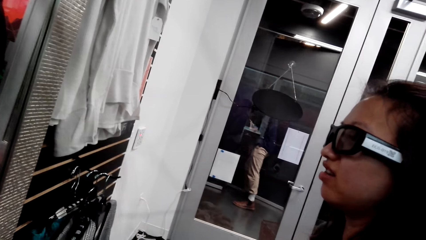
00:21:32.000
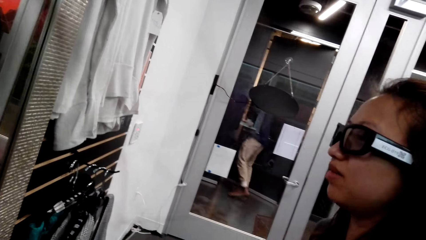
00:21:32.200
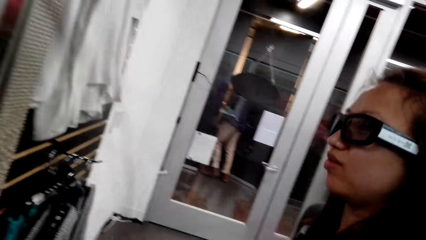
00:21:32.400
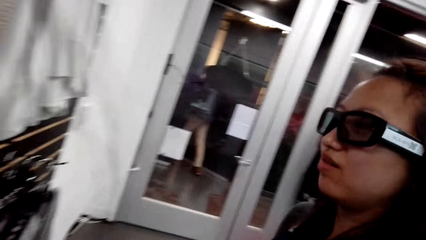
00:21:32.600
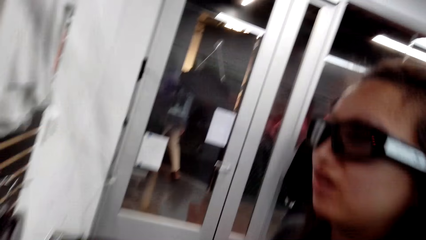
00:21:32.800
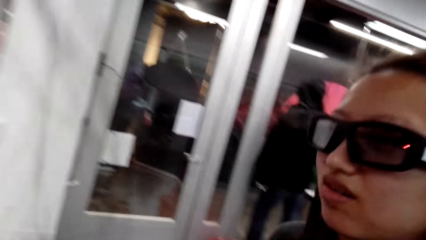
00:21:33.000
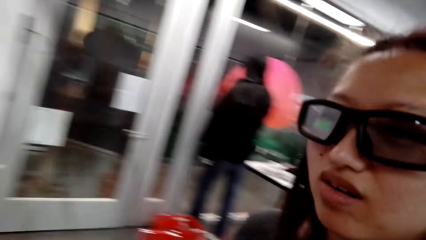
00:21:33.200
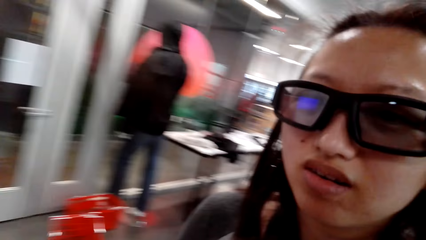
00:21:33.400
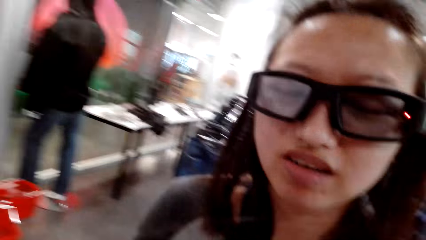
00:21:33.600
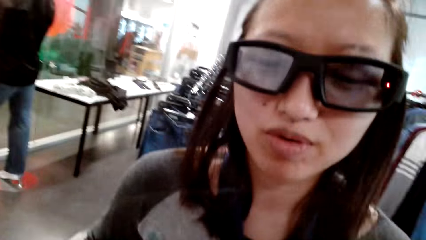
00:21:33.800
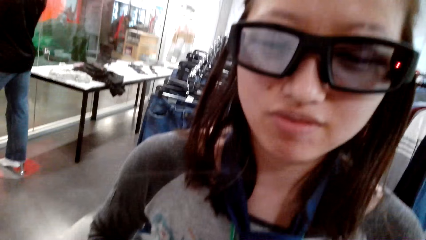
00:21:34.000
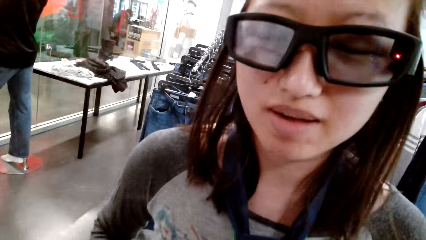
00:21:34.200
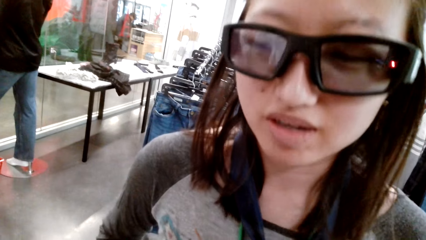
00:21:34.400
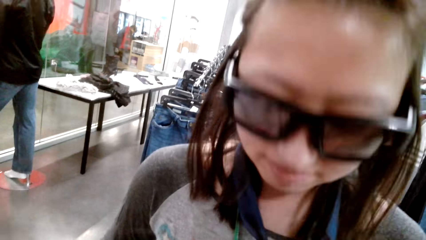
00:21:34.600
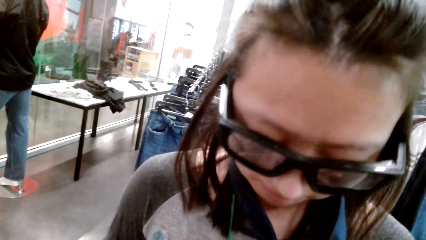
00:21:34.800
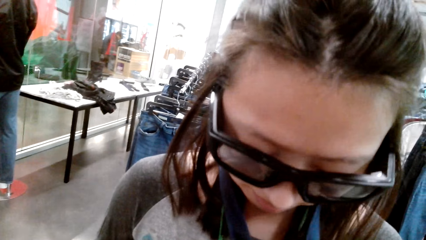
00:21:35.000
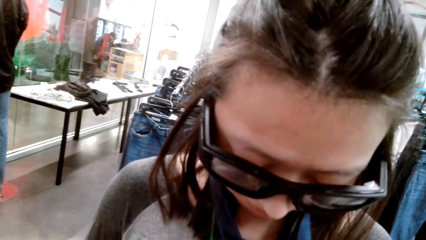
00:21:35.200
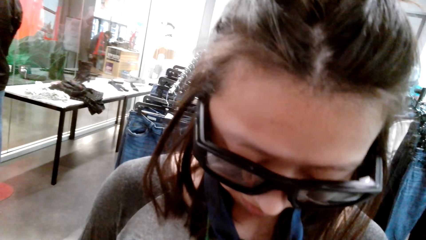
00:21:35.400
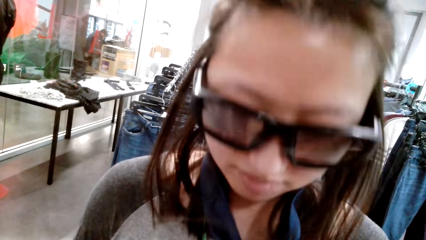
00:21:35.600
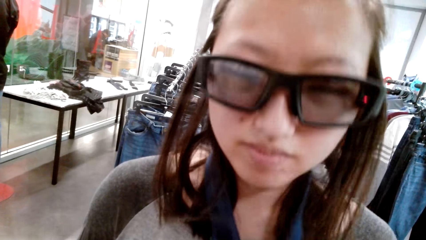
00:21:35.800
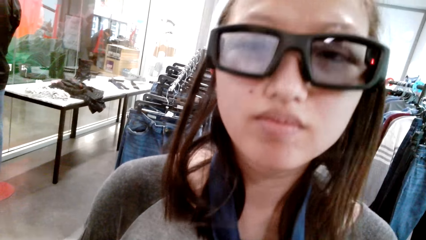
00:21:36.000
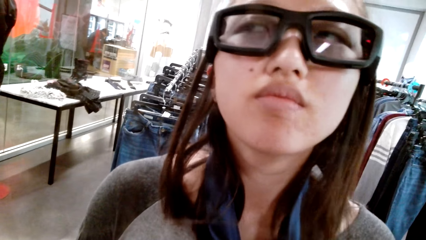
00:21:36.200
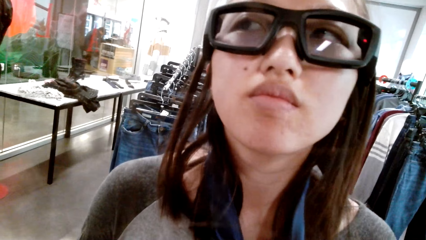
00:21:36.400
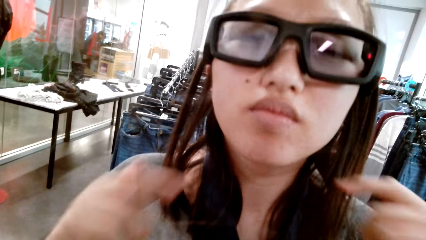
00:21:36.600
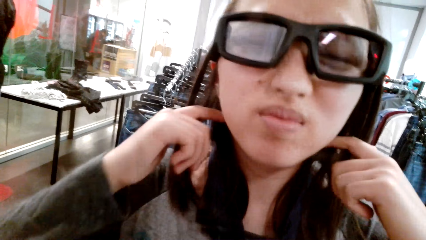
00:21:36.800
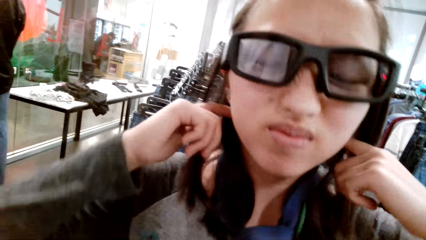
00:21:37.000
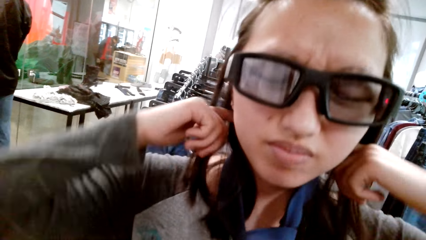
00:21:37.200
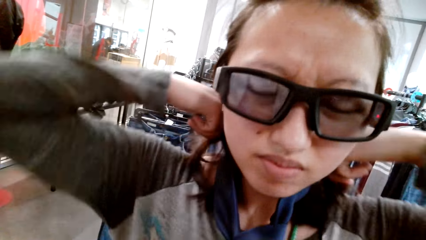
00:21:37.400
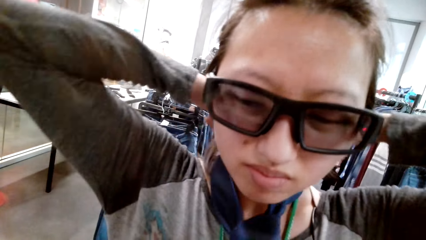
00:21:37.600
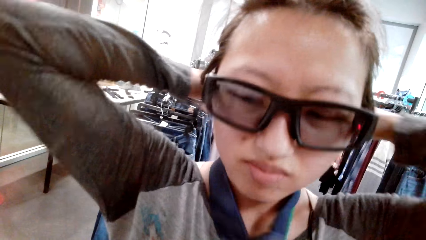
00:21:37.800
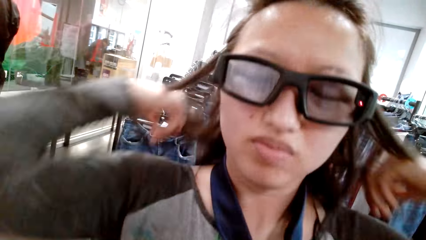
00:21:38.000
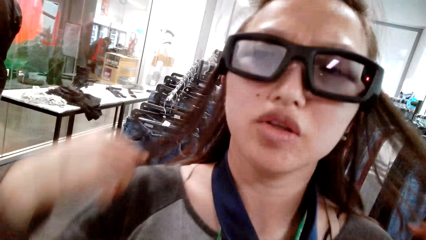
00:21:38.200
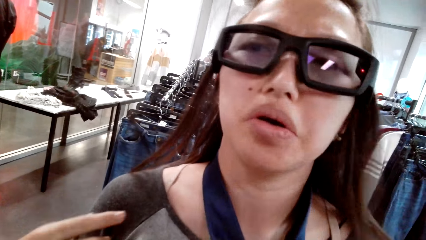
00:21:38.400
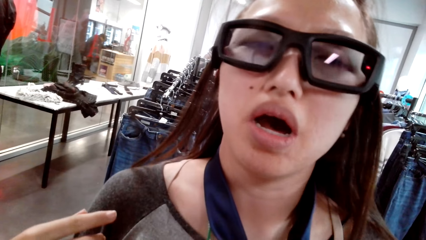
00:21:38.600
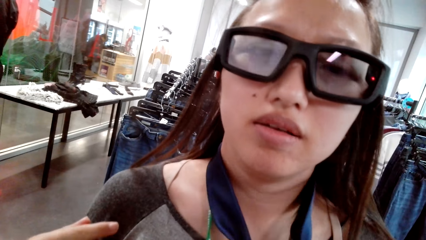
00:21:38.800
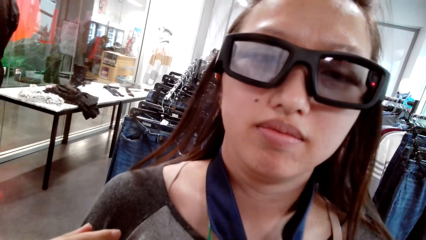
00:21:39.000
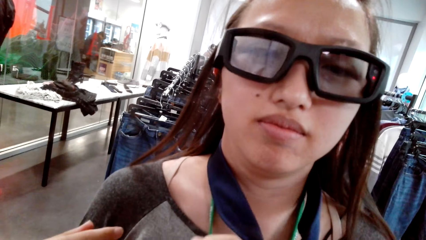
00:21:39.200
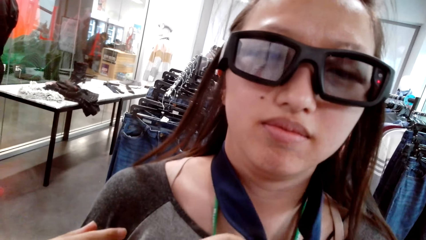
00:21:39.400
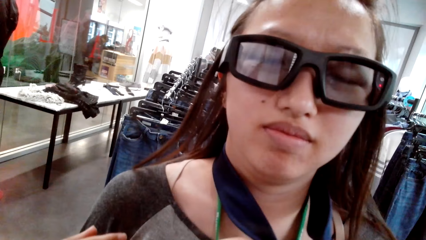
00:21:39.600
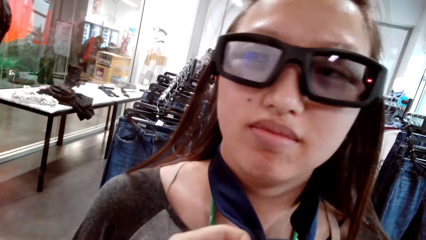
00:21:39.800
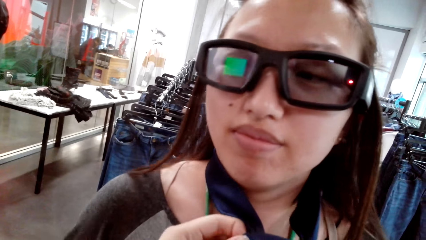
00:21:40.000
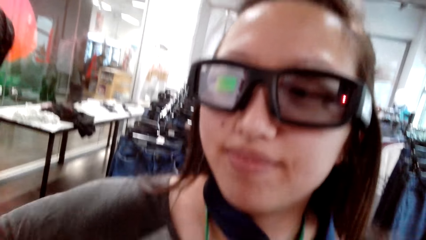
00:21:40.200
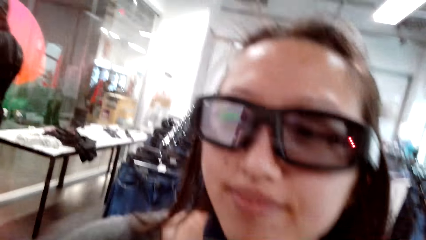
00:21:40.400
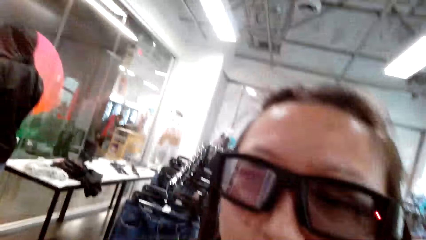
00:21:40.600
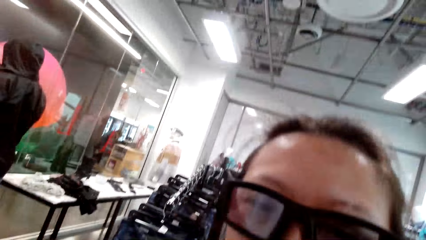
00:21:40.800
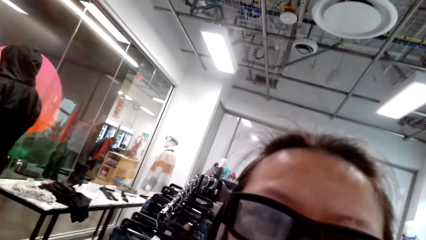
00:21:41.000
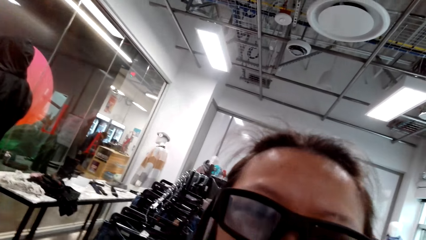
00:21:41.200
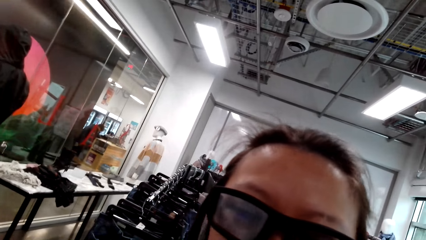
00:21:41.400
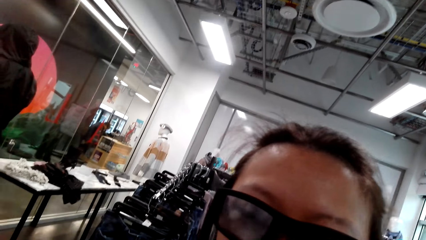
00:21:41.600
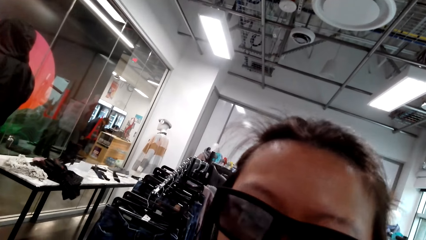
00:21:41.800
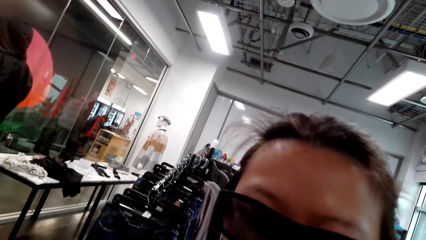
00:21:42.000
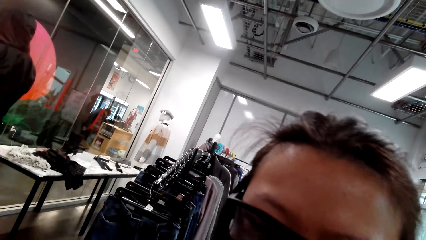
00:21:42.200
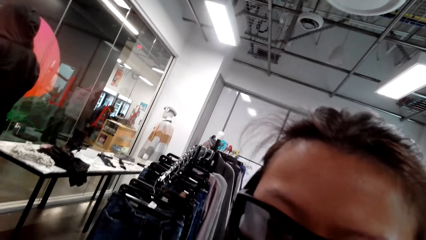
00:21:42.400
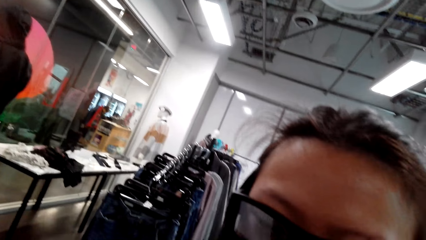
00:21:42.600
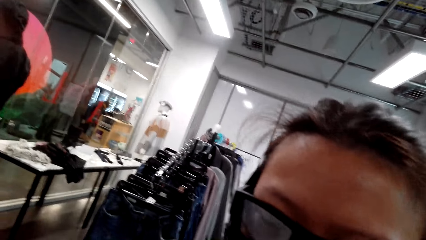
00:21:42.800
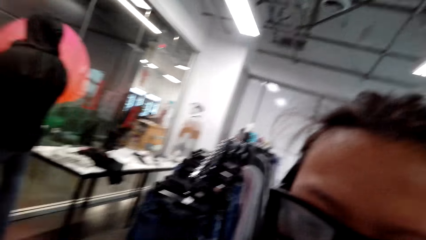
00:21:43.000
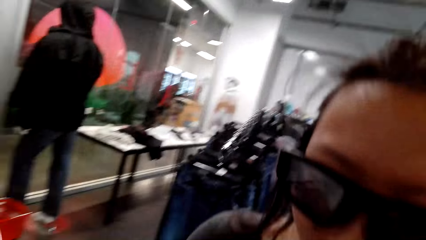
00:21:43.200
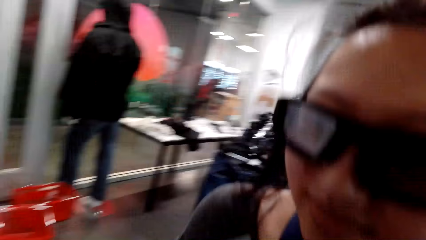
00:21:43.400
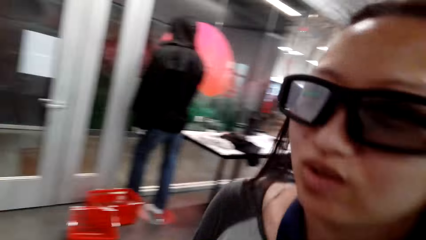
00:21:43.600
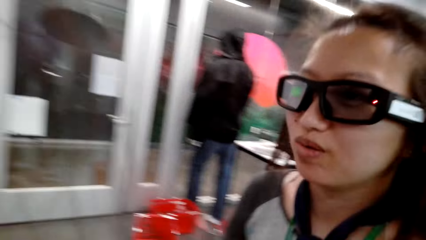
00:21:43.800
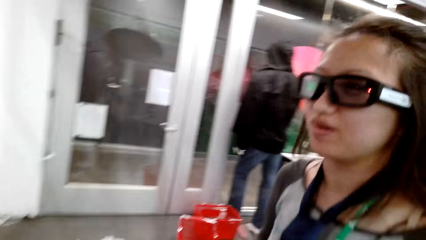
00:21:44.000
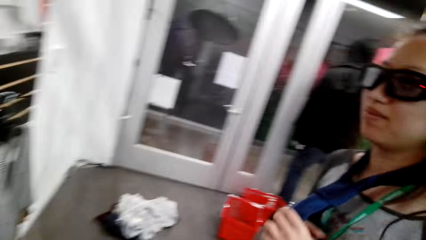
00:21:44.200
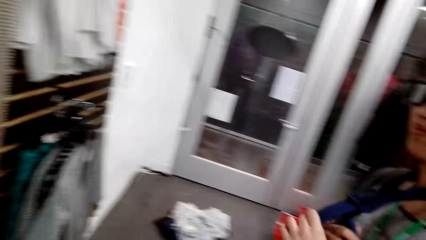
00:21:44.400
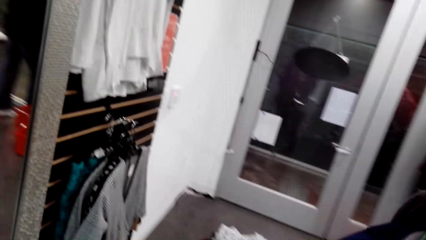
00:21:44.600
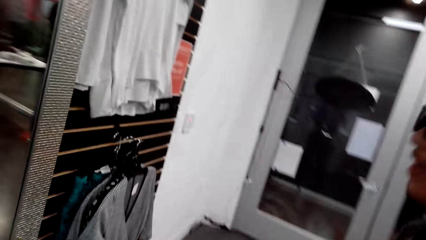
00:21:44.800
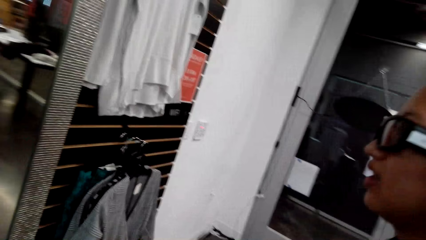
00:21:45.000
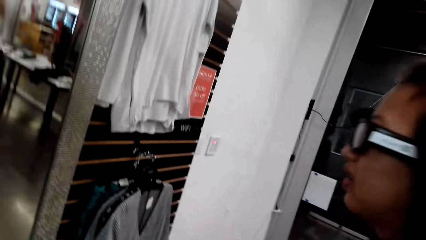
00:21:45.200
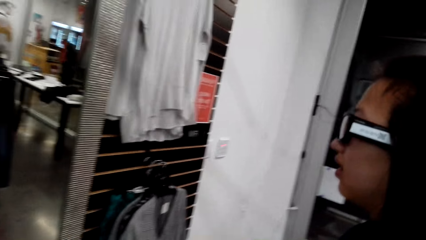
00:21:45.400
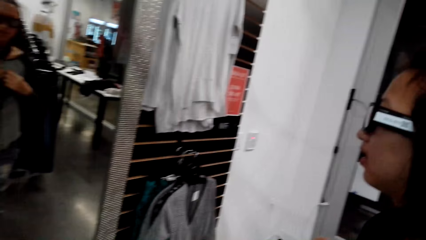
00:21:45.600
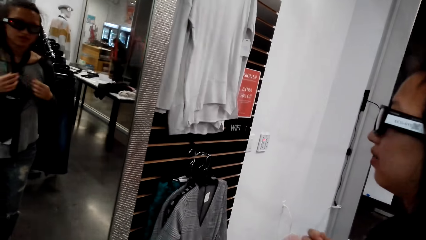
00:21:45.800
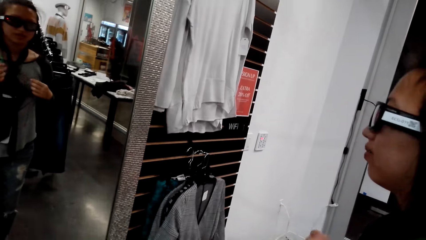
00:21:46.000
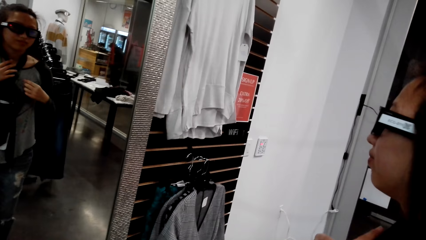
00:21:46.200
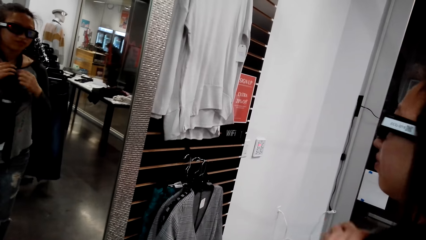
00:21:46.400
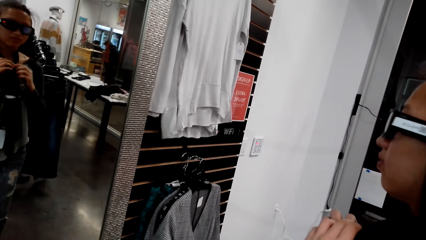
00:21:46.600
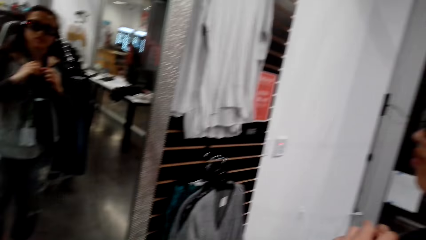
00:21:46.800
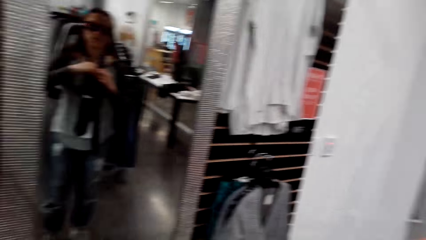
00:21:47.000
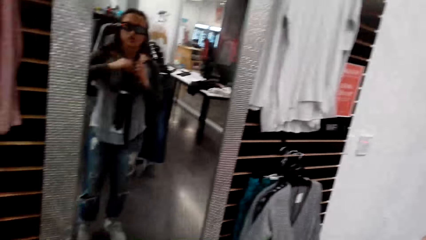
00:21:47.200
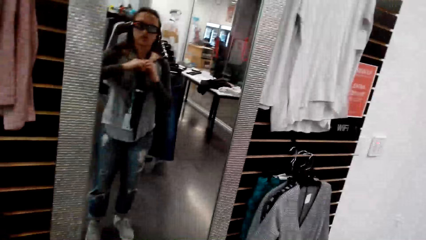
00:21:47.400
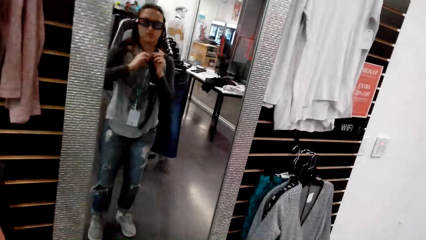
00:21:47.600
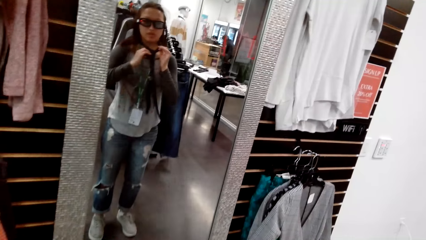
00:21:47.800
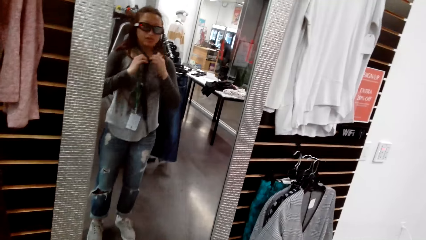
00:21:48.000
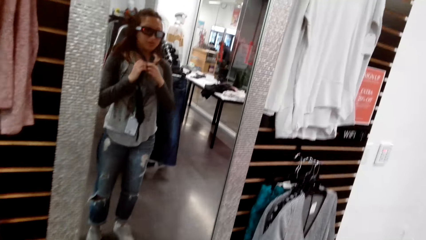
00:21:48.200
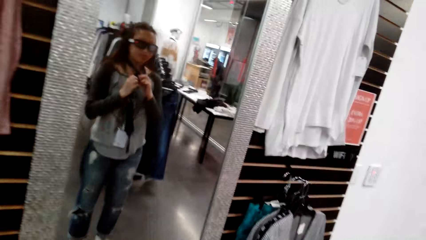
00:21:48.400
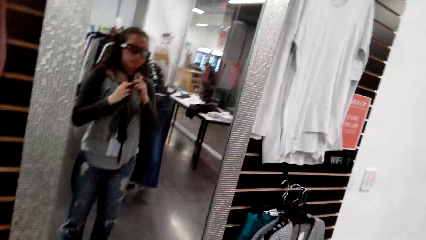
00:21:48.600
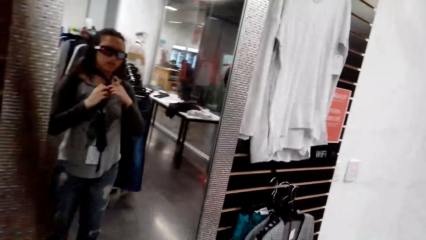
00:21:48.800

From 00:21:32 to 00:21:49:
A man talks to the camera wearer. The camera wearer talks to the man. The man looks into the mirror.
